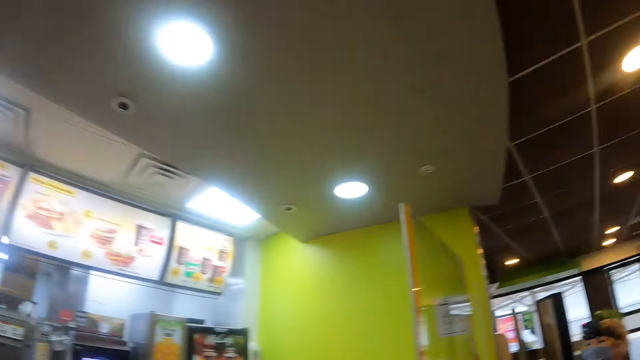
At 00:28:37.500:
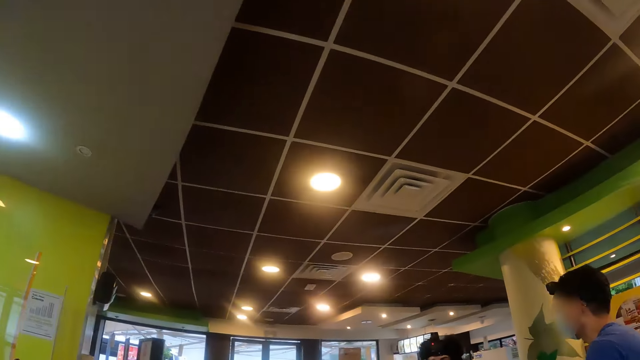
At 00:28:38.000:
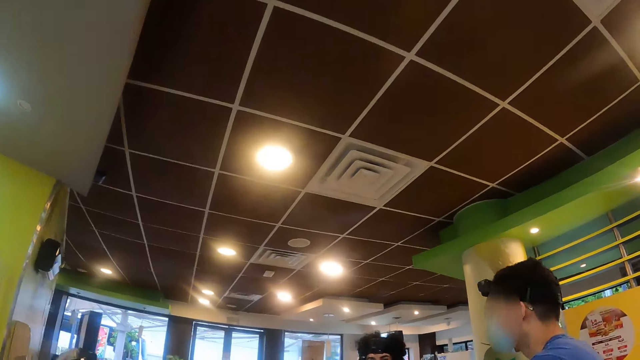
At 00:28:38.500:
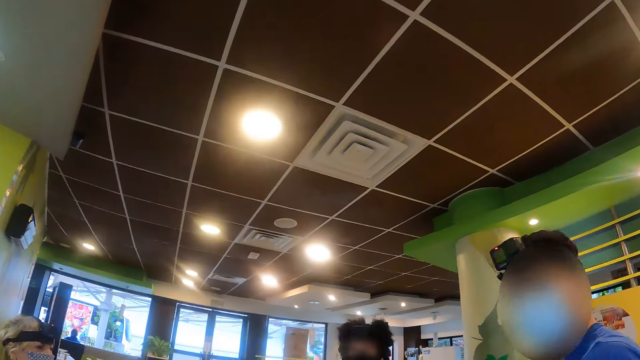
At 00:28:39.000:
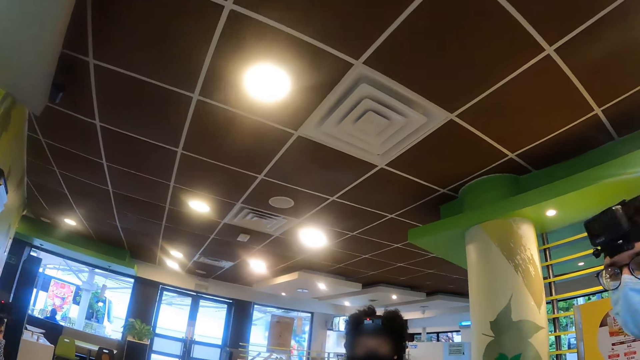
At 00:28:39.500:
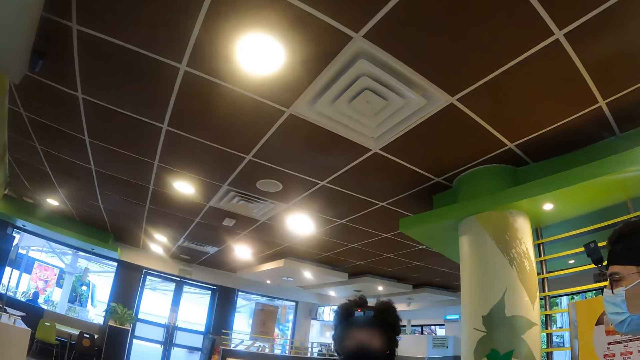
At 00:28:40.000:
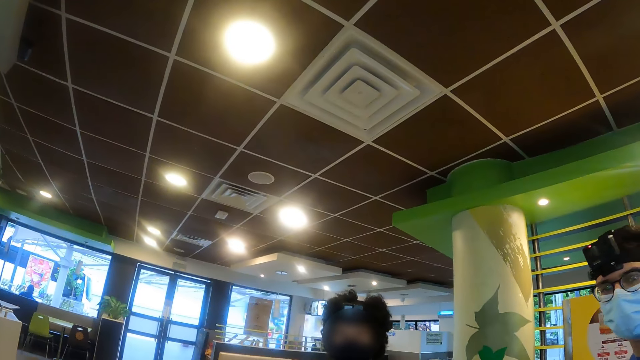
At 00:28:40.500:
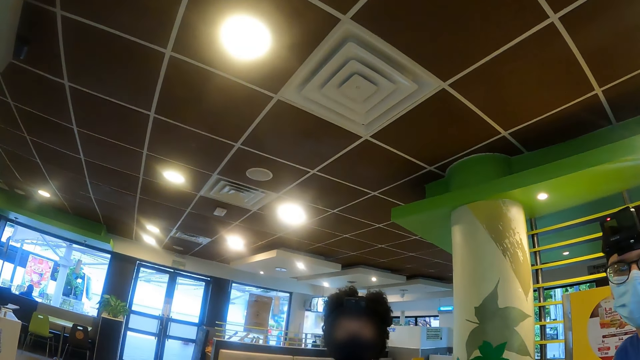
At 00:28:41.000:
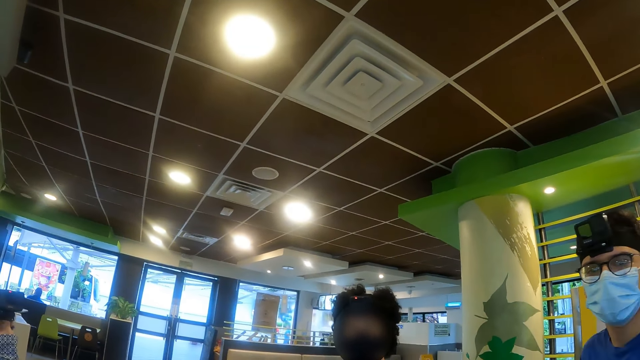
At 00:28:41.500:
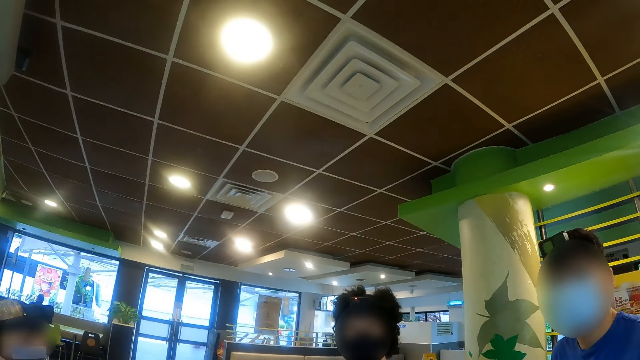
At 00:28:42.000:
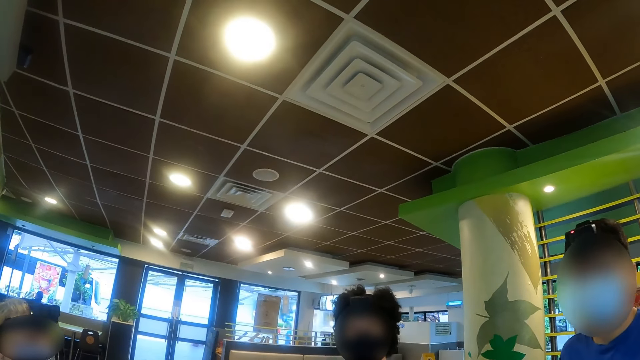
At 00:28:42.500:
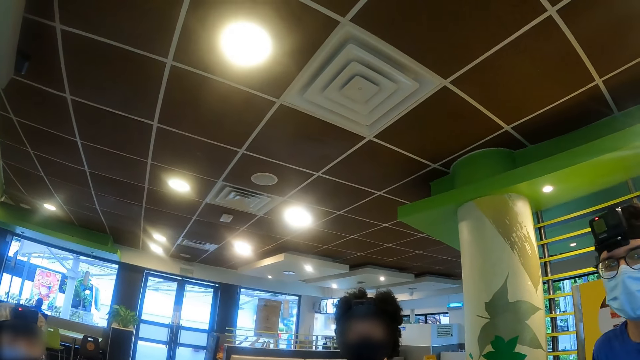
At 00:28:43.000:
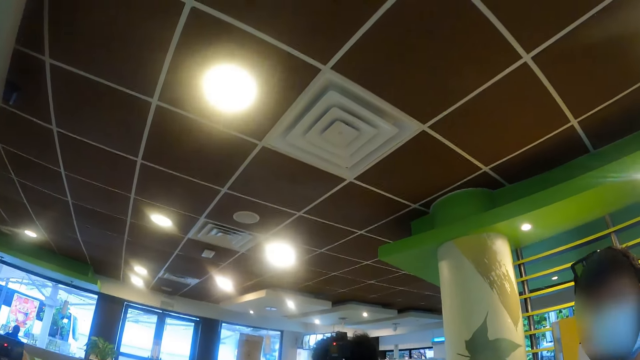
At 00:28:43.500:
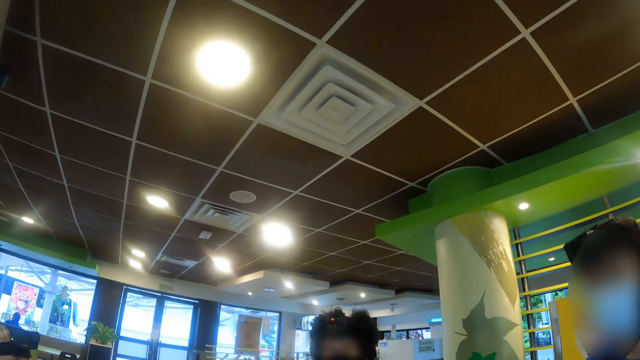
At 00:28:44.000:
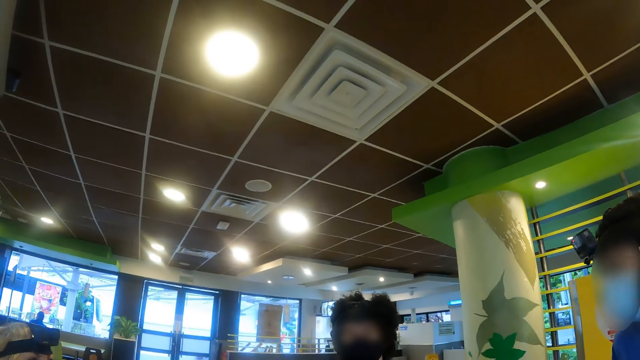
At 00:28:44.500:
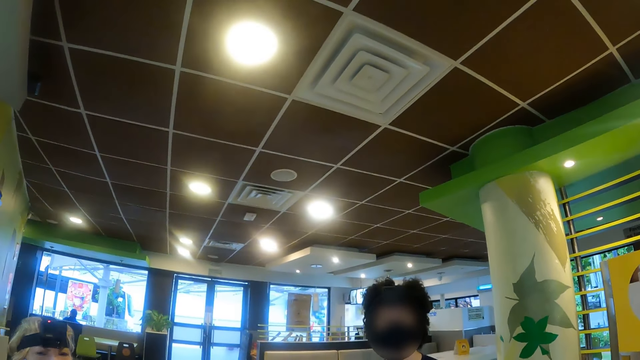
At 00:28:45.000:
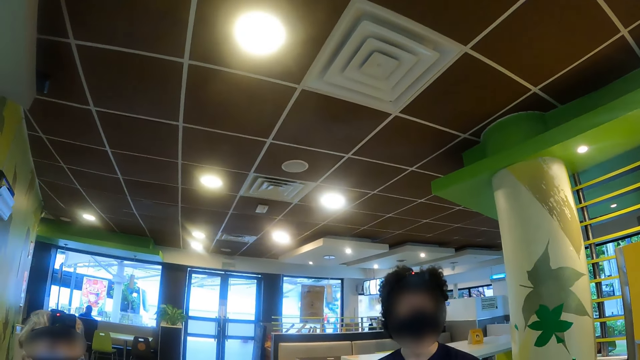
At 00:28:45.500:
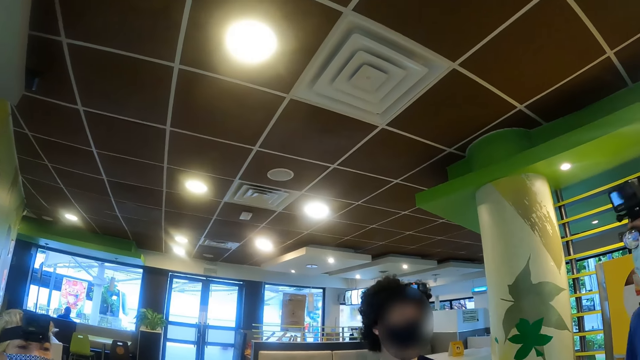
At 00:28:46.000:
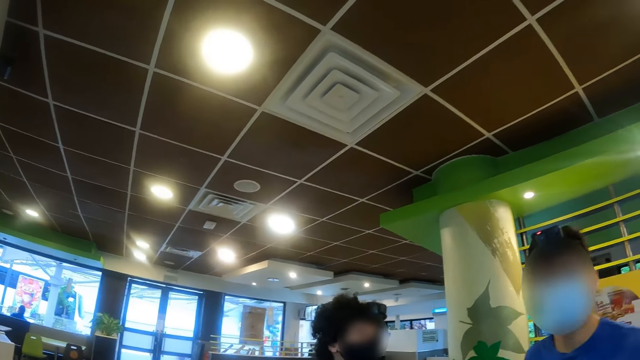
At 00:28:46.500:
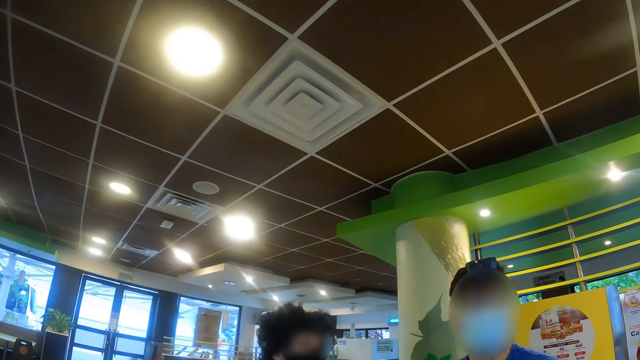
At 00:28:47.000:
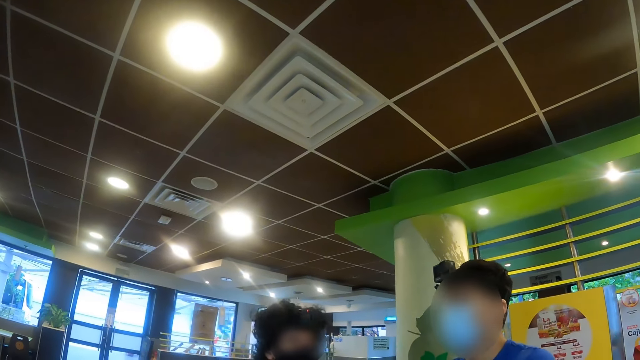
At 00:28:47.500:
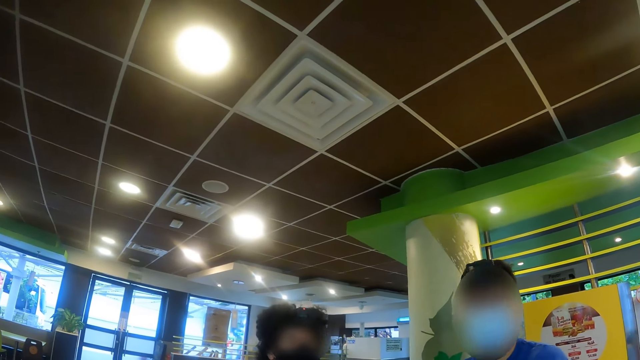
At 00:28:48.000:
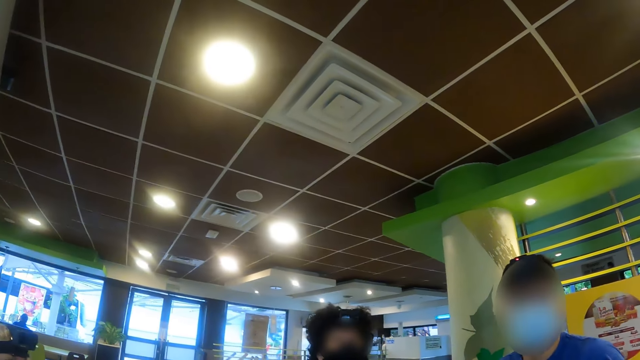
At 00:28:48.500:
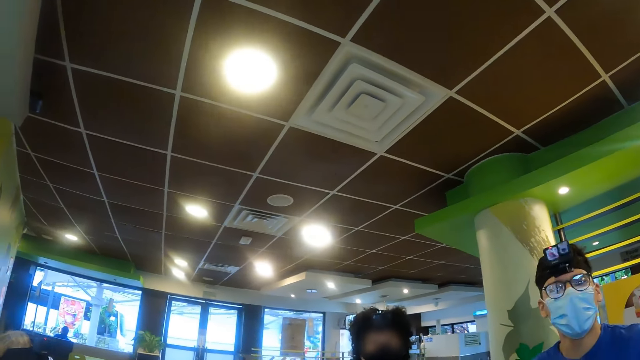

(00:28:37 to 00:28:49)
The camera wearer walks around the store. They interact with a person and another person. They look around the store. They interact with the other person. They interact with the first person and the other person.

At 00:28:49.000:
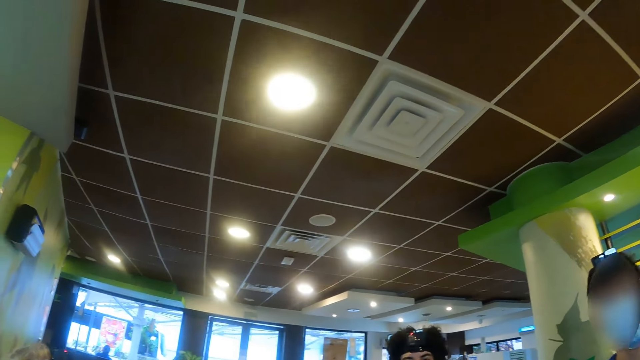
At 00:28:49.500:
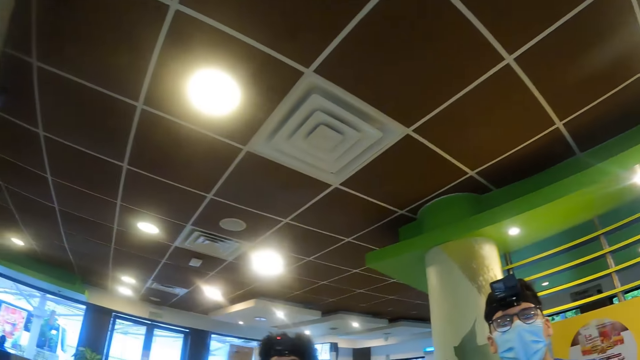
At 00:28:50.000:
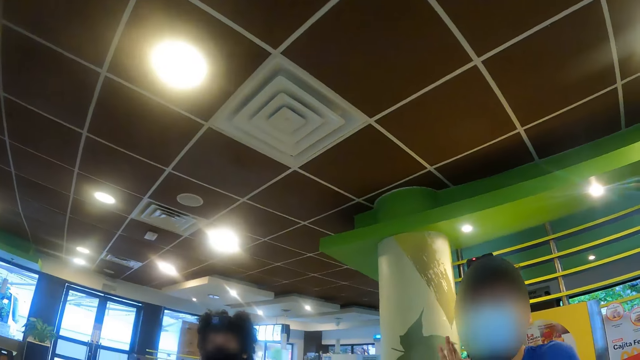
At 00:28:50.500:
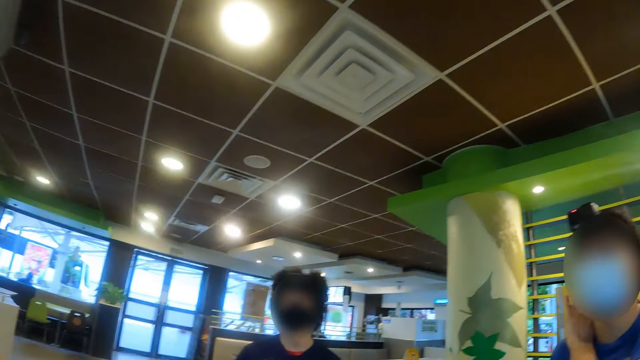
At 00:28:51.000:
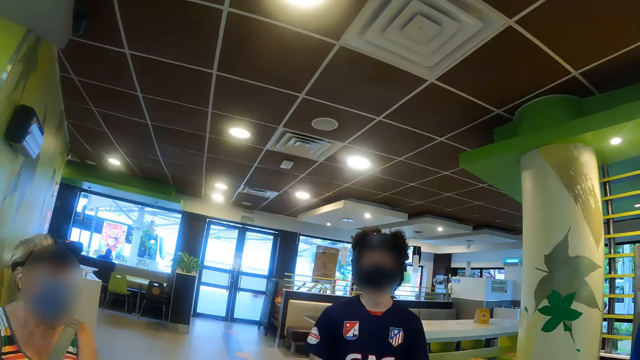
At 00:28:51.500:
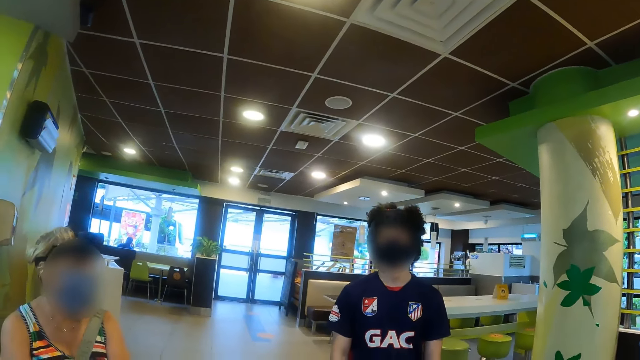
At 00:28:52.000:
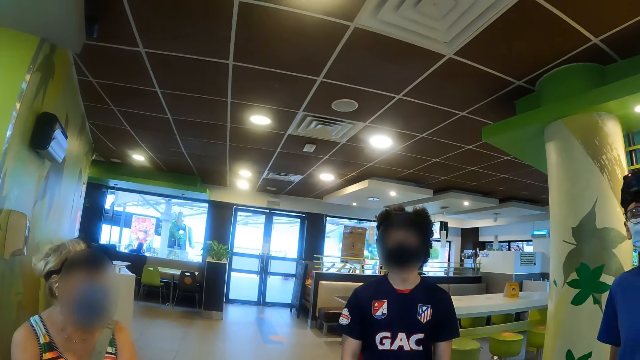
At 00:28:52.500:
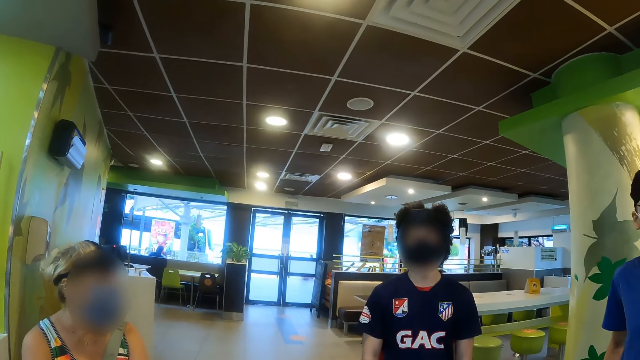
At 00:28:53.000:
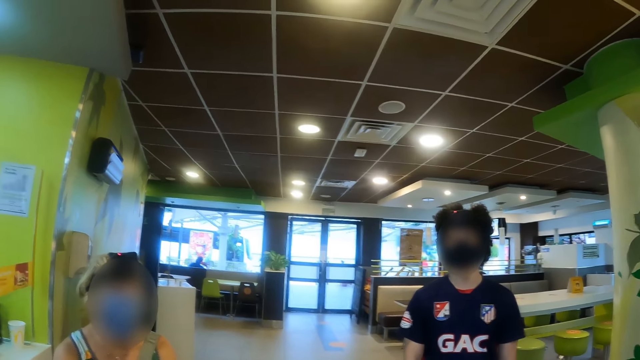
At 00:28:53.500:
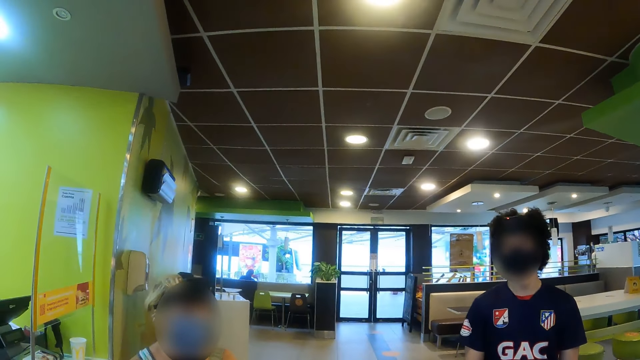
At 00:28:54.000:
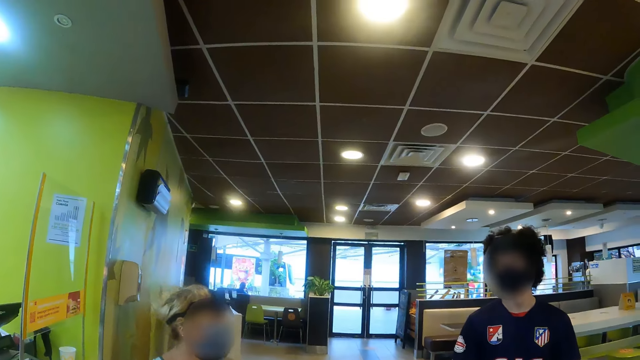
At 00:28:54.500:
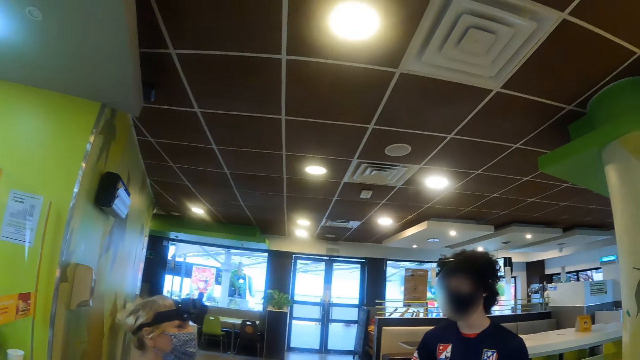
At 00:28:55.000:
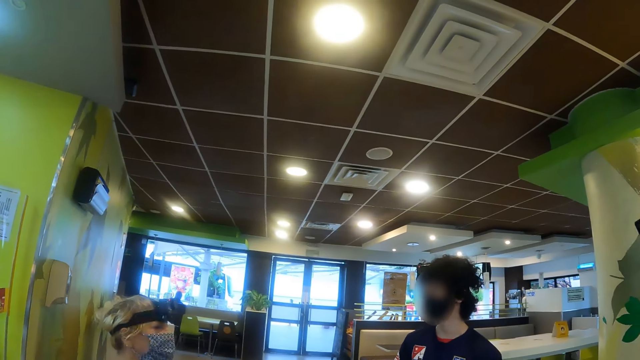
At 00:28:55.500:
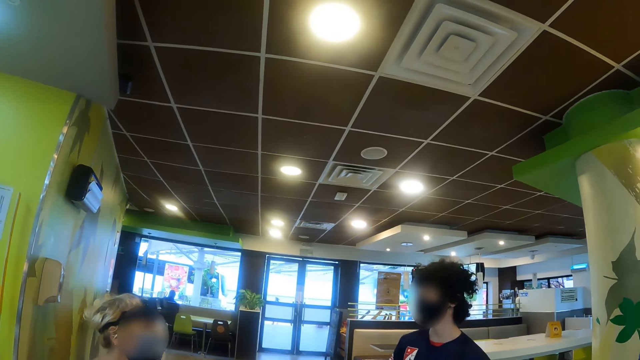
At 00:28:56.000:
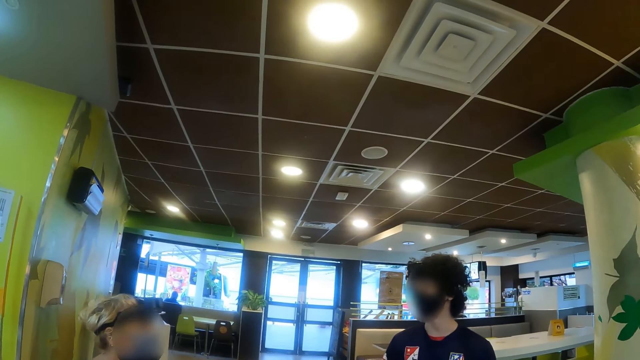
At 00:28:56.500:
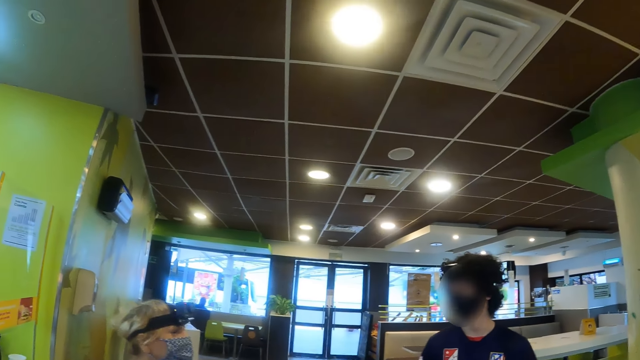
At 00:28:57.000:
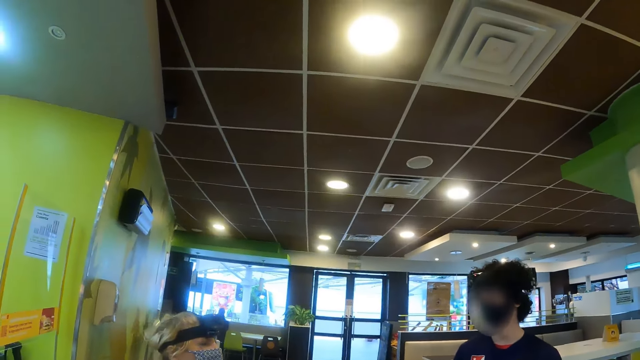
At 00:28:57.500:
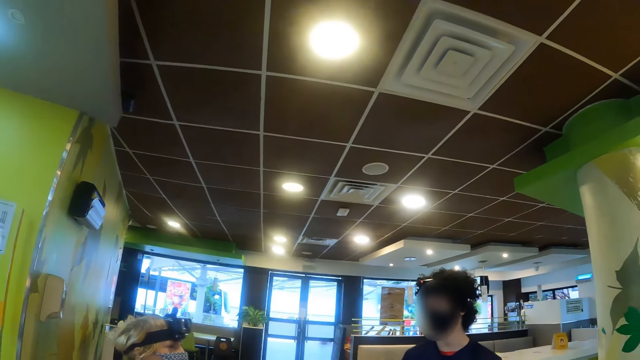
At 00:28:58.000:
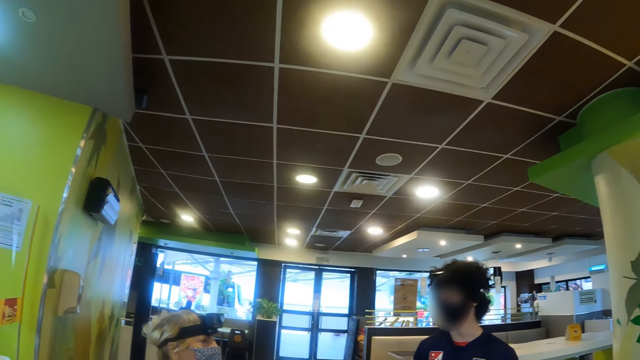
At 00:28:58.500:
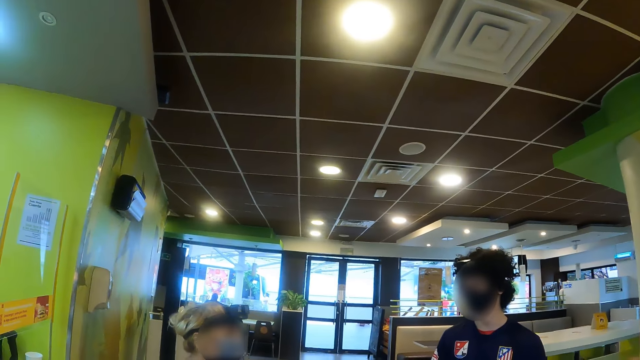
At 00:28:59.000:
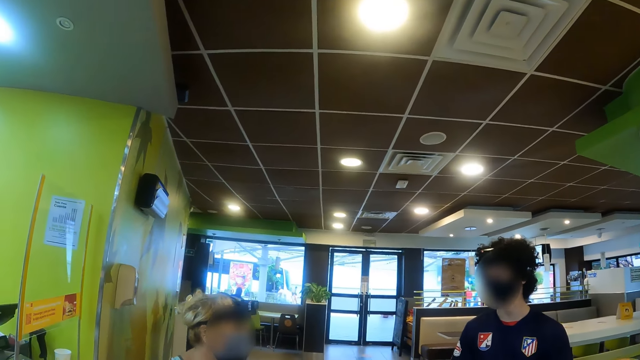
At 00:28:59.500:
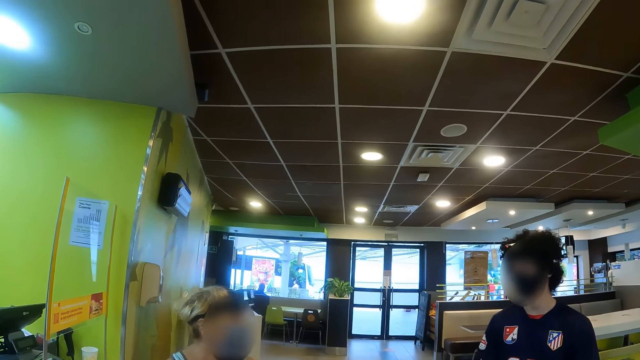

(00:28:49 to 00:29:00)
The camera wearer looks around. They interact with a person. They interact with the person, another person and a third person. They interact with the first person and the third person.
